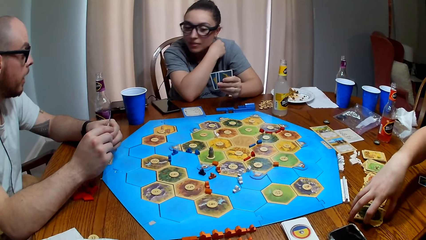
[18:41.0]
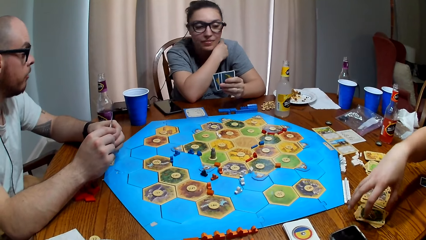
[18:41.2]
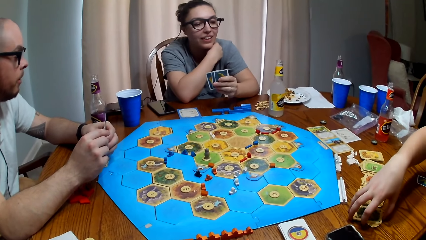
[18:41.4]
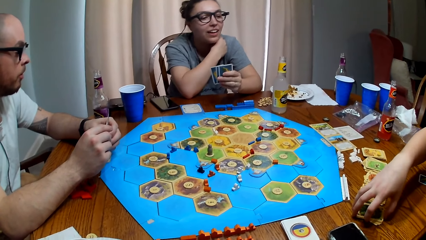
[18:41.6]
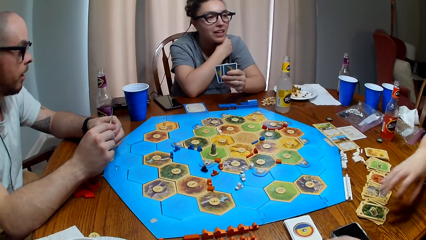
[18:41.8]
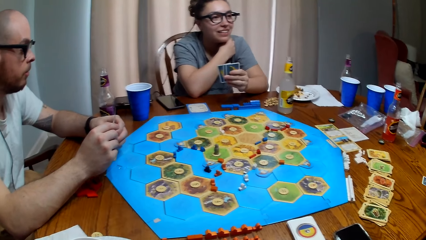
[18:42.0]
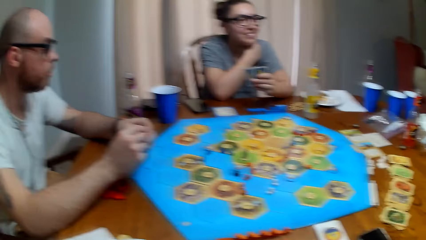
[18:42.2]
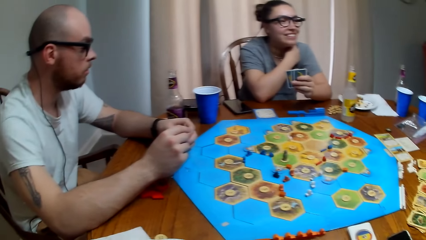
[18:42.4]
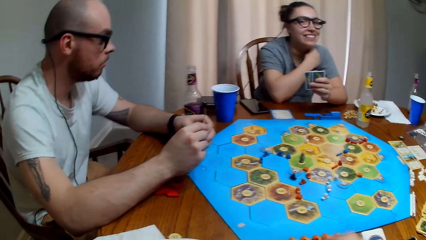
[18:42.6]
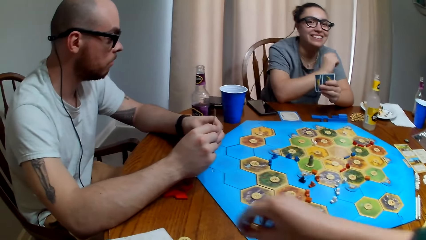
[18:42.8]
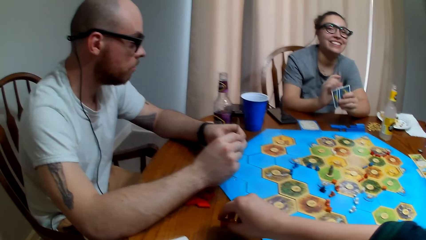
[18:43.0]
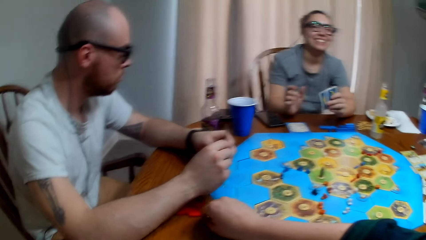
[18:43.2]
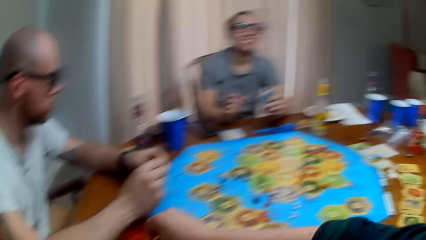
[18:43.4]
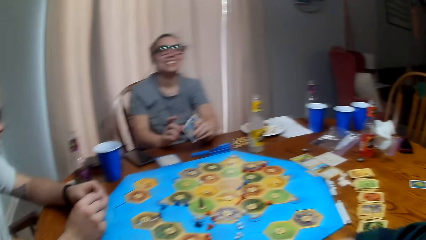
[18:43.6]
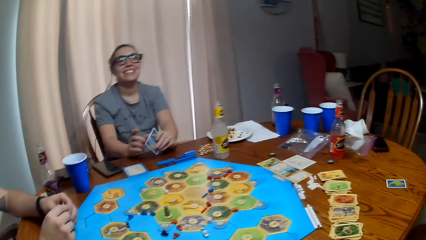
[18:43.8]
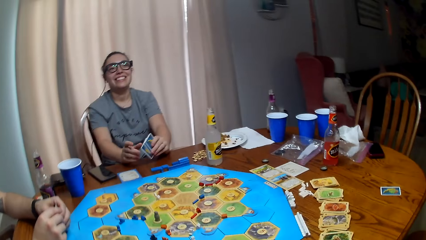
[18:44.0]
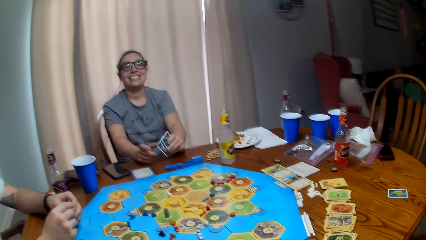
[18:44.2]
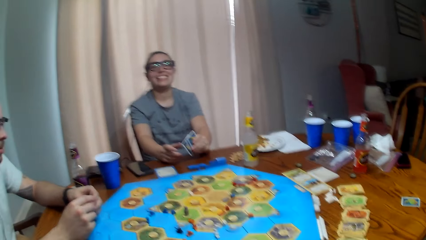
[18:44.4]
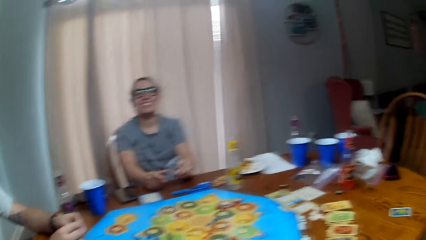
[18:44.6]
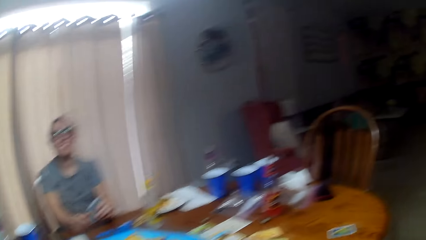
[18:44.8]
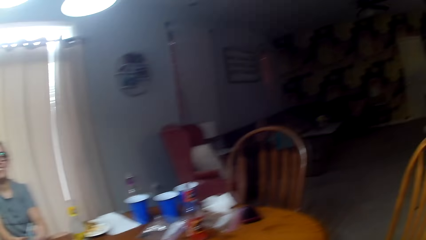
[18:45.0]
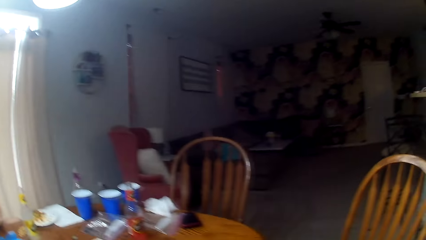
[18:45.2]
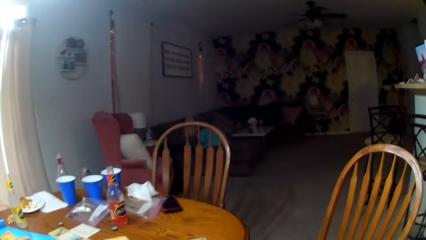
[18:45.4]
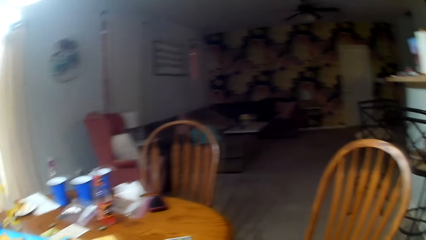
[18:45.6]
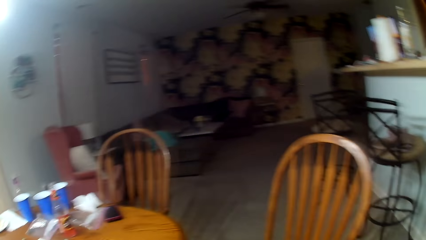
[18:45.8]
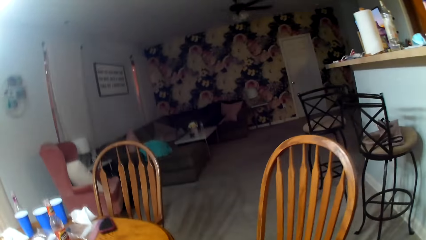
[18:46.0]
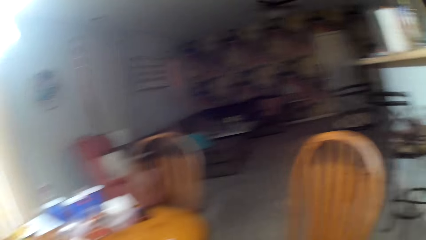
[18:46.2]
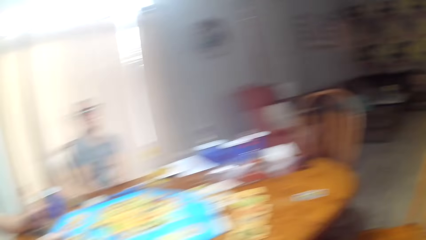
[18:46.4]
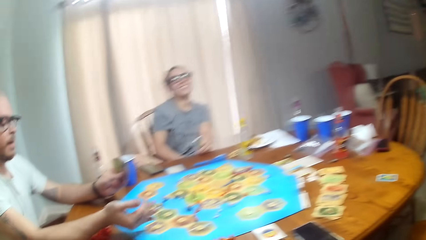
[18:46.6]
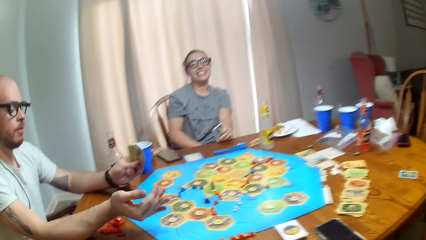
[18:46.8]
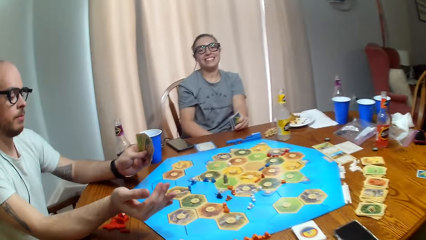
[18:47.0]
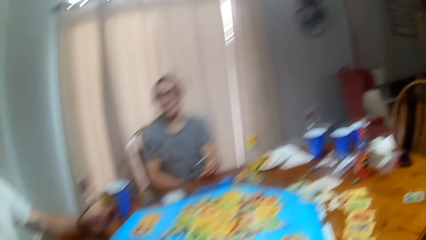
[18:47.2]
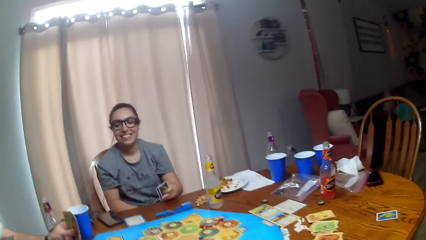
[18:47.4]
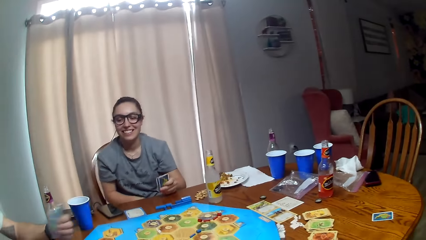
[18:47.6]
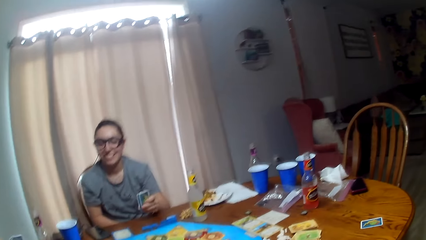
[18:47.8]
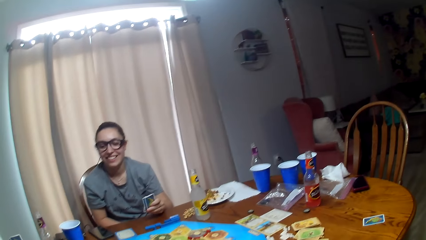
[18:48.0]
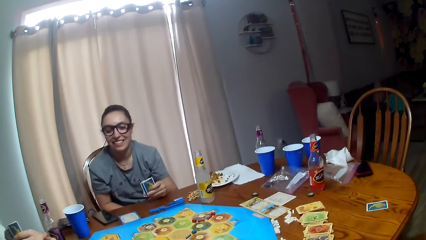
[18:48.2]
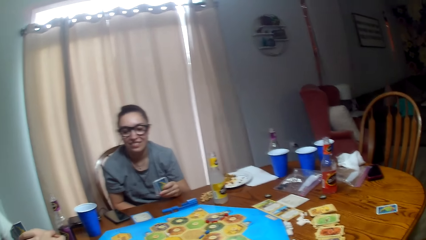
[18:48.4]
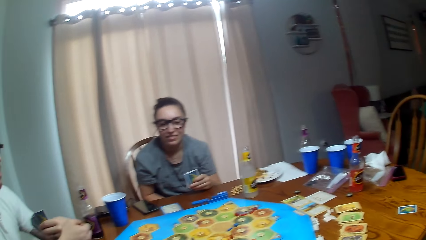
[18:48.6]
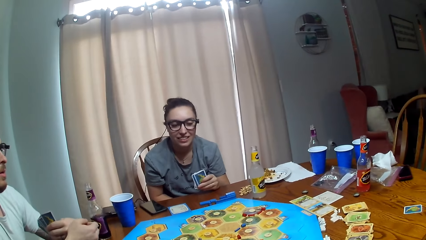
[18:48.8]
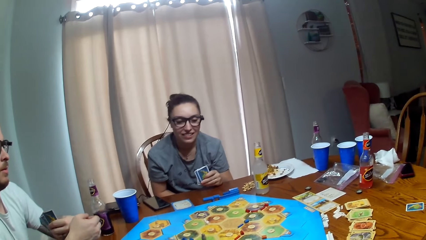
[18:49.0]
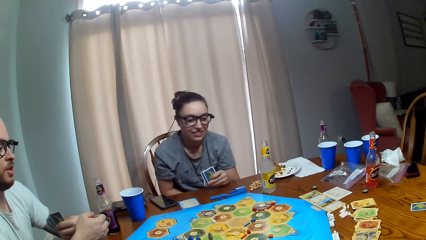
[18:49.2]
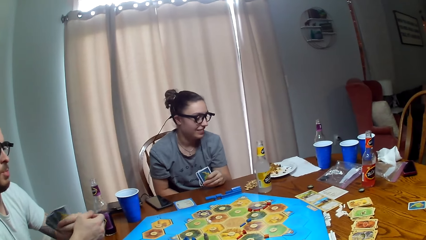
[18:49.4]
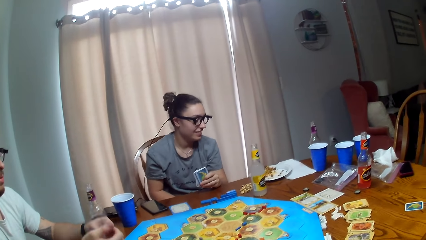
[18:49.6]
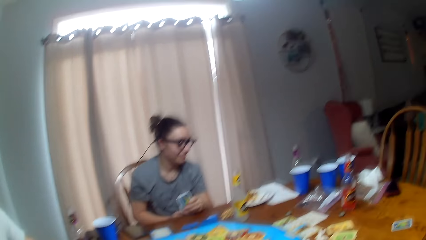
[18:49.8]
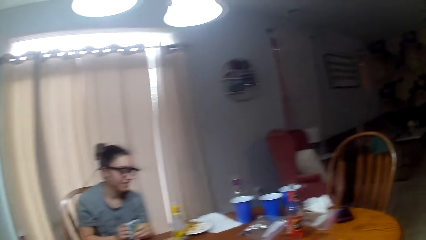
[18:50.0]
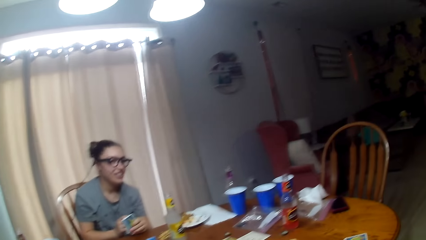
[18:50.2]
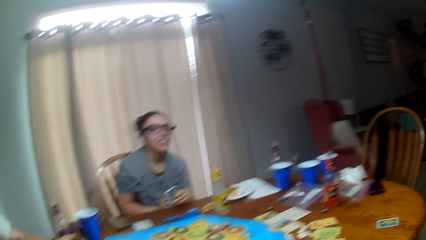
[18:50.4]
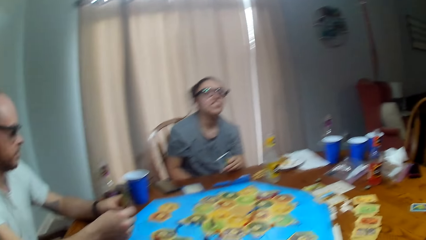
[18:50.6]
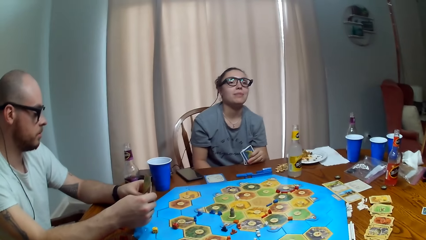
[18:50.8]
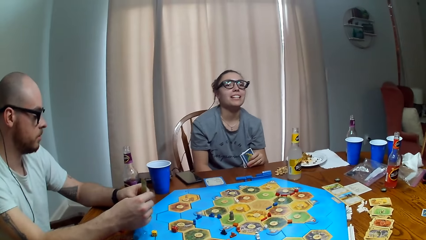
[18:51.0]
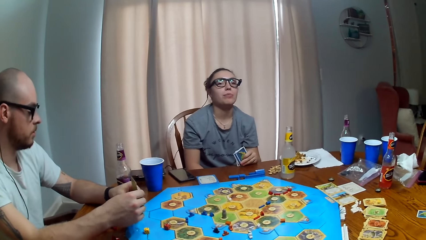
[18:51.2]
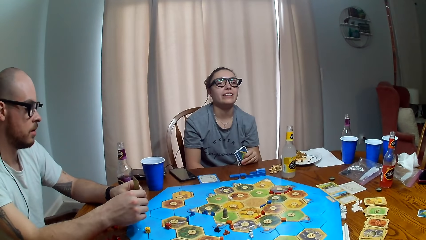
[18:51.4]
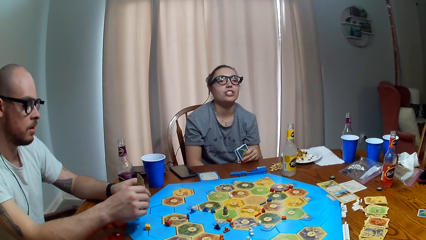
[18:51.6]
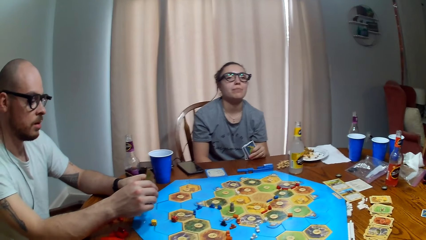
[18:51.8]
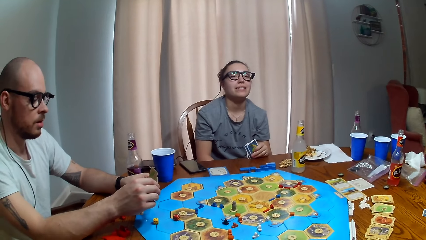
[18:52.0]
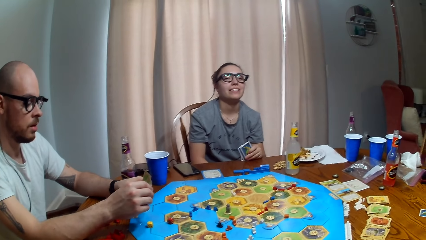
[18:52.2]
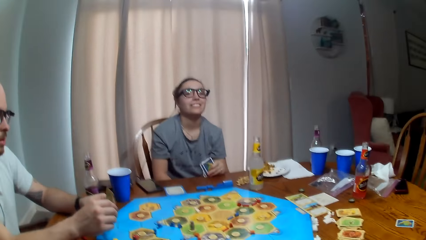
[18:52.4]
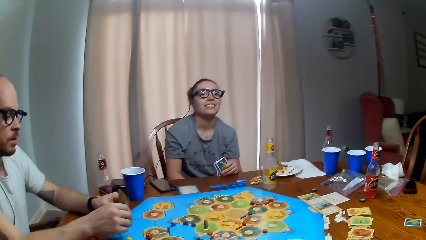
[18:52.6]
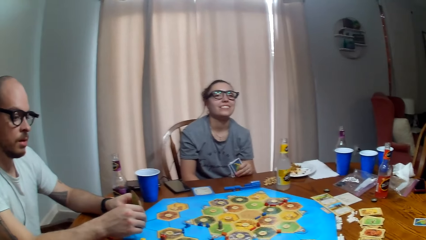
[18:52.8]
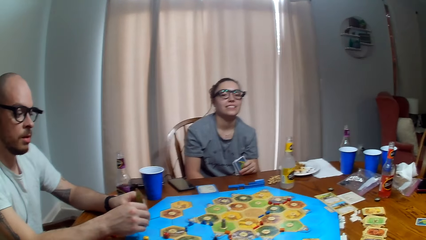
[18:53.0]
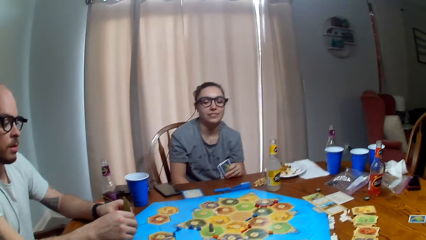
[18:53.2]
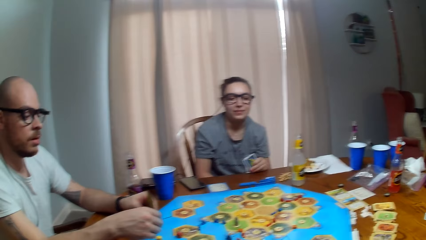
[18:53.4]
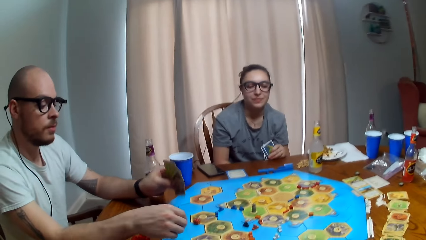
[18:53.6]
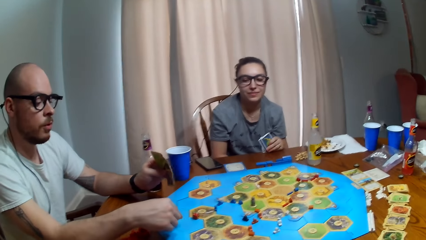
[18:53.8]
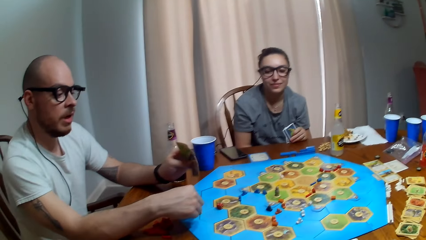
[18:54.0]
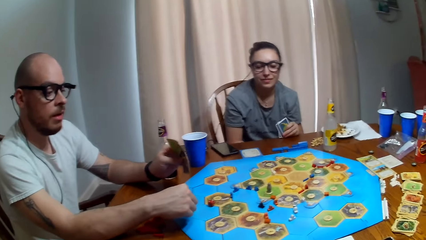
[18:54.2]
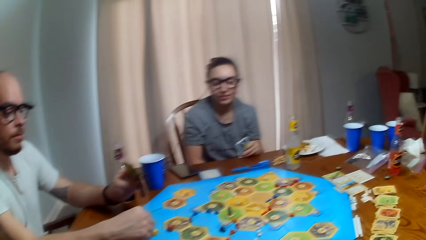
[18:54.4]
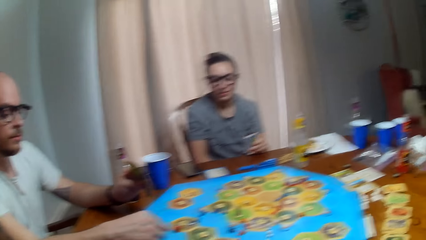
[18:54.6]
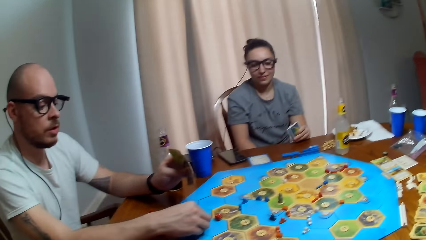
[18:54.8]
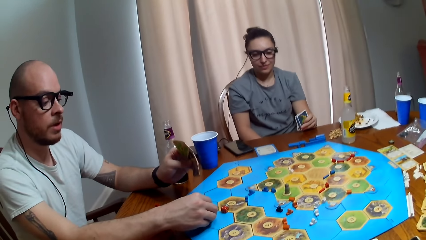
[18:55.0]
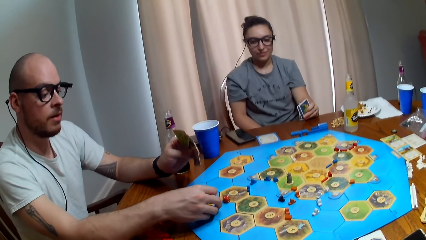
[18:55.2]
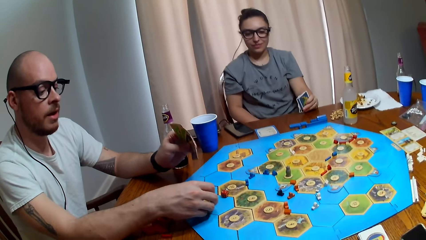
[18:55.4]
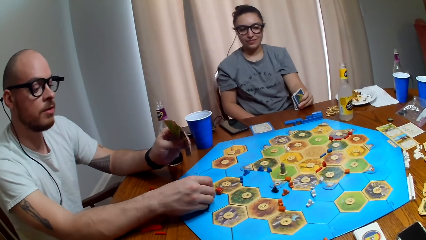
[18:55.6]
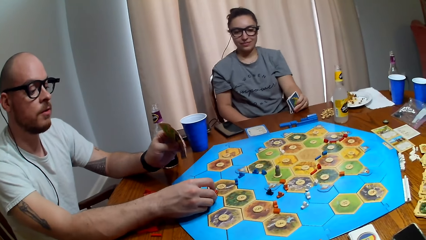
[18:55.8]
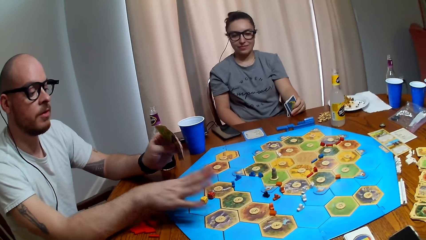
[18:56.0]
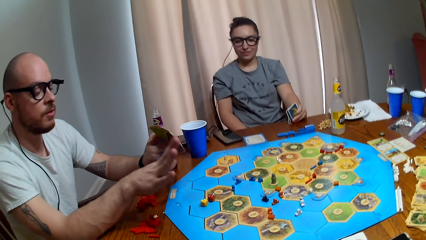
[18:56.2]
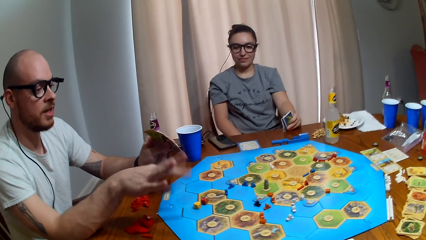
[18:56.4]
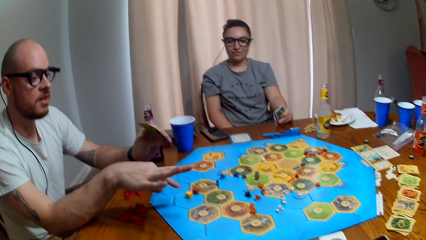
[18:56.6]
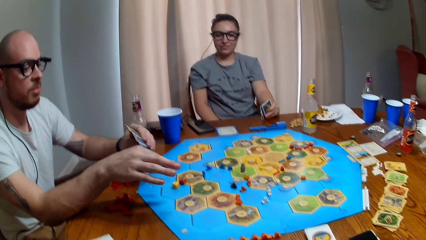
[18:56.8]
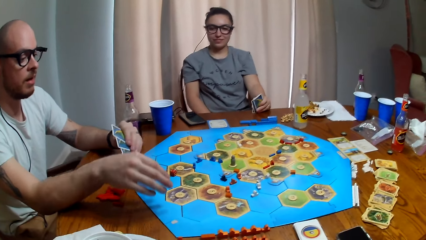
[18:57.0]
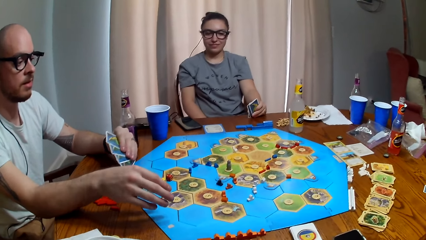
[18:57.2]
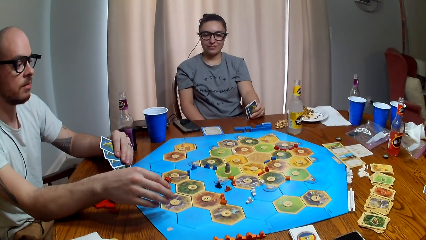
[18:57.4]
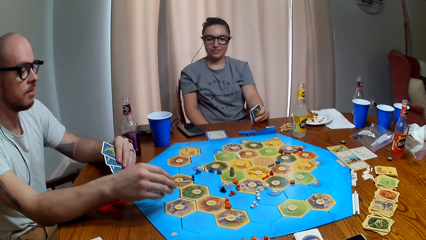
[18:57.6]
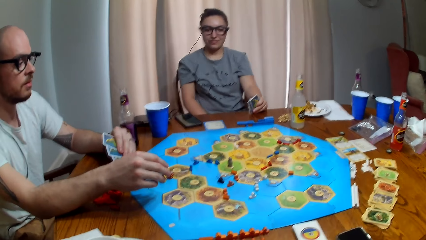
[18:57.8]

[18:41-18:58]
The camera wearer puts a pawn piece on the table. They talk. A person tosses dice on the board game. Another person talks. The first person moves the dice on the board game. The first person talks.
